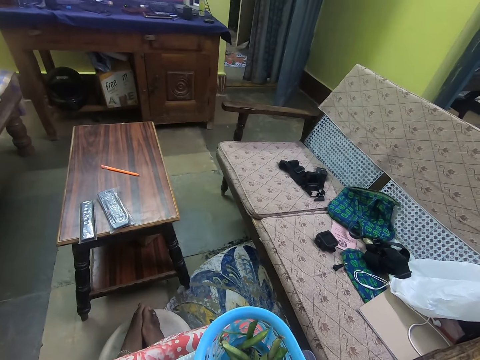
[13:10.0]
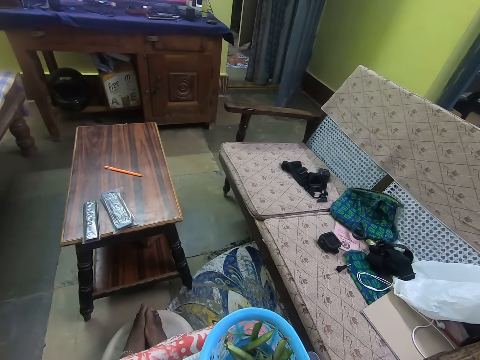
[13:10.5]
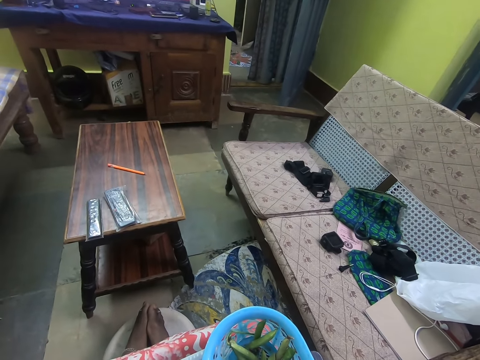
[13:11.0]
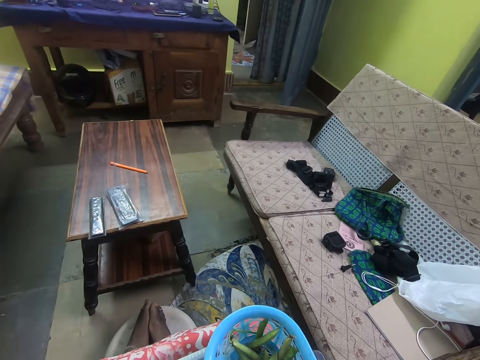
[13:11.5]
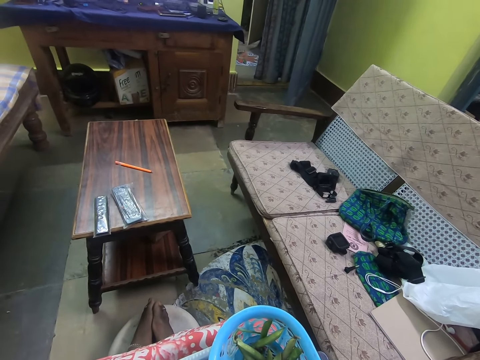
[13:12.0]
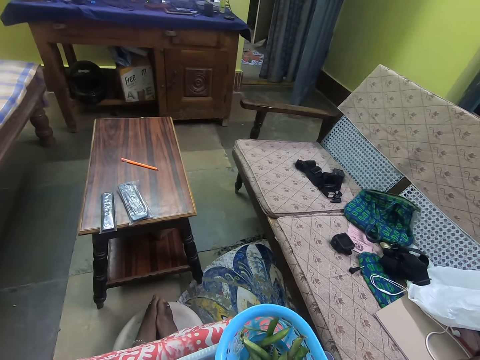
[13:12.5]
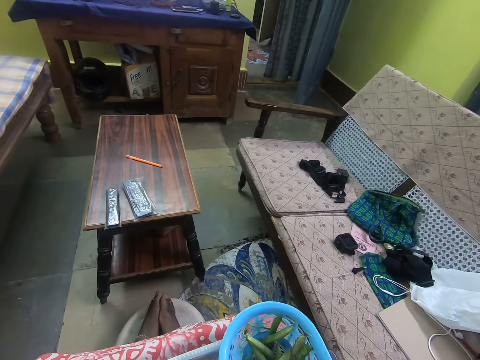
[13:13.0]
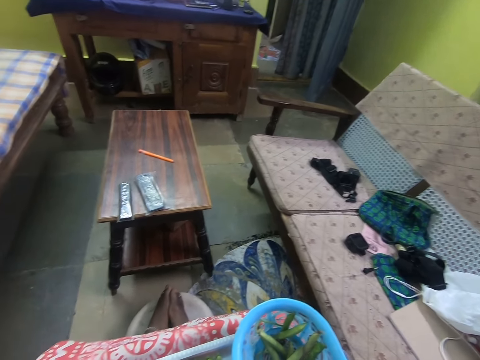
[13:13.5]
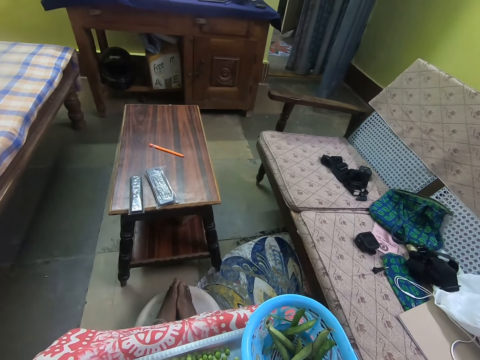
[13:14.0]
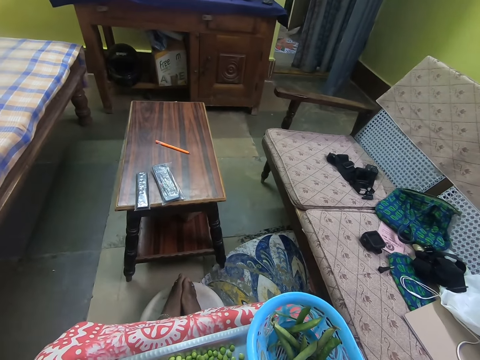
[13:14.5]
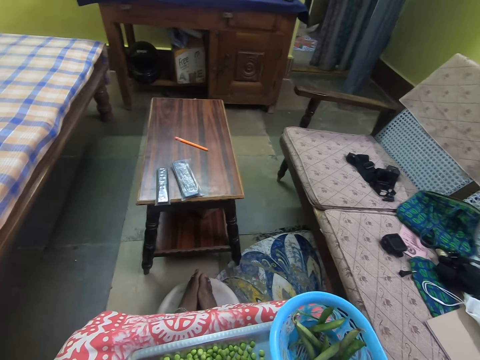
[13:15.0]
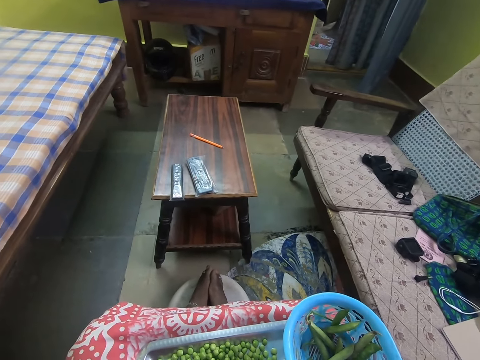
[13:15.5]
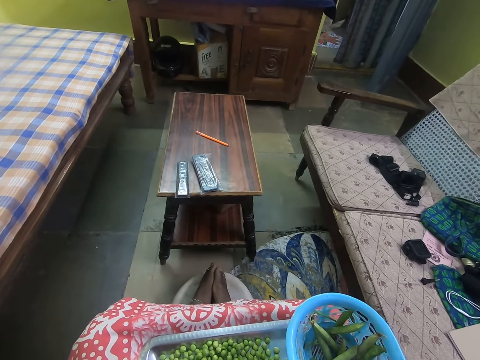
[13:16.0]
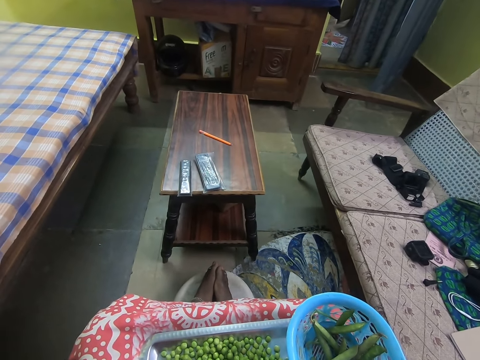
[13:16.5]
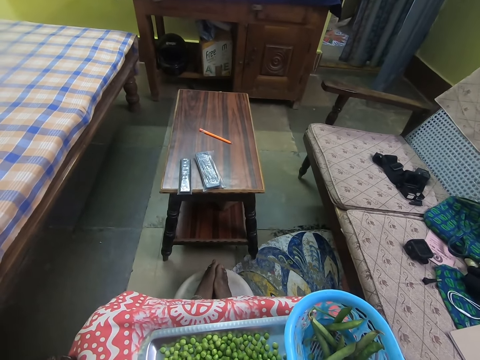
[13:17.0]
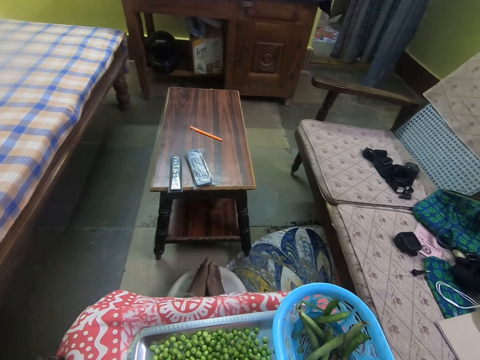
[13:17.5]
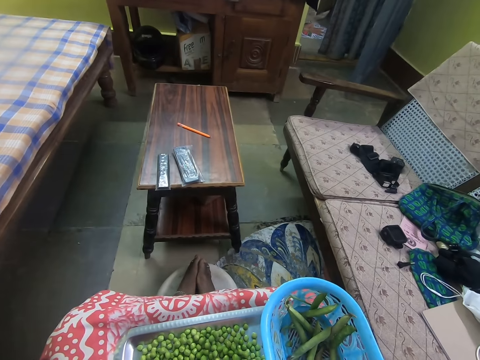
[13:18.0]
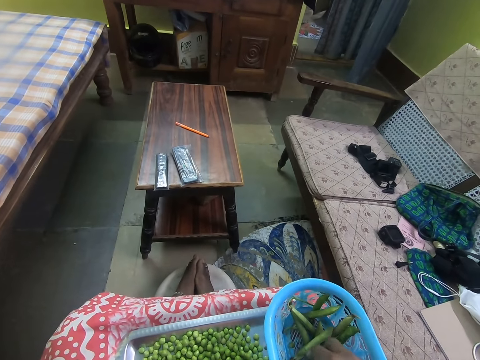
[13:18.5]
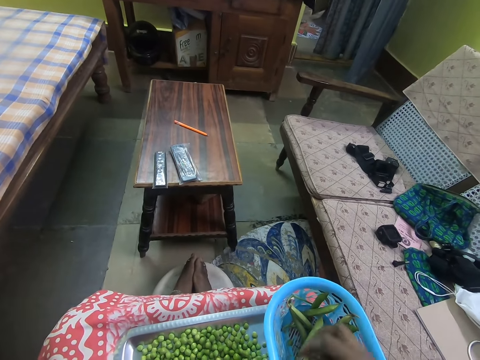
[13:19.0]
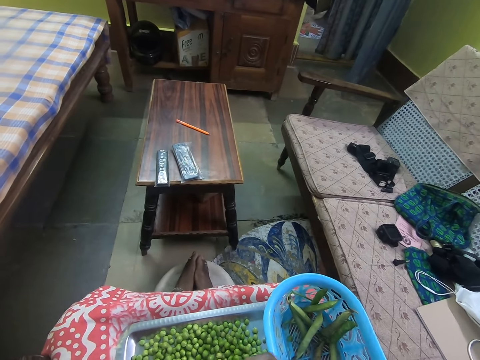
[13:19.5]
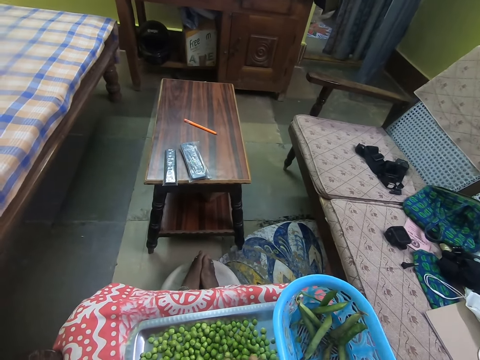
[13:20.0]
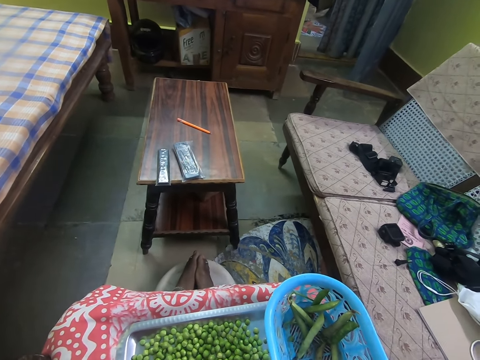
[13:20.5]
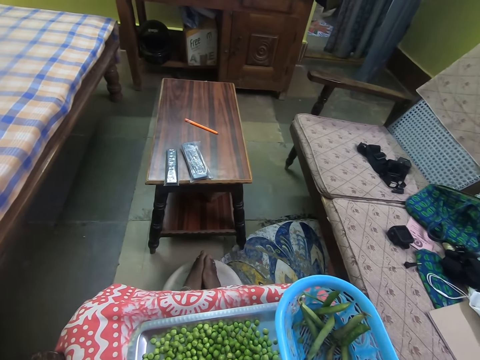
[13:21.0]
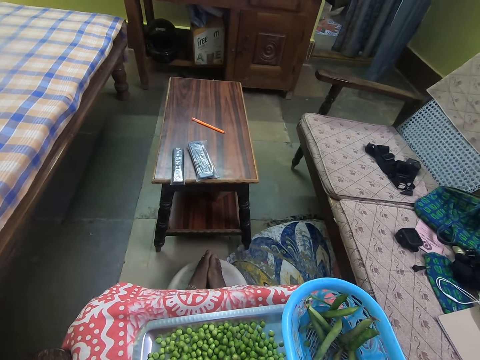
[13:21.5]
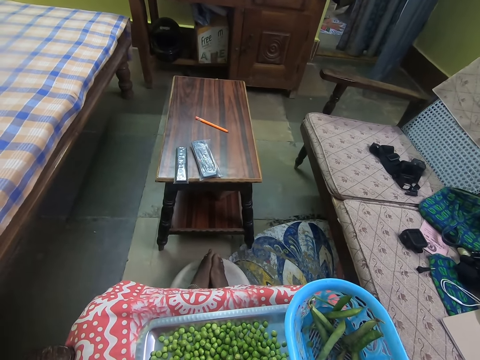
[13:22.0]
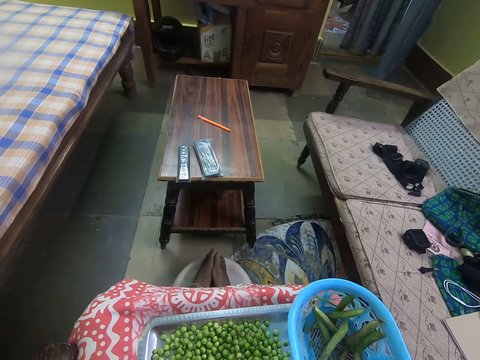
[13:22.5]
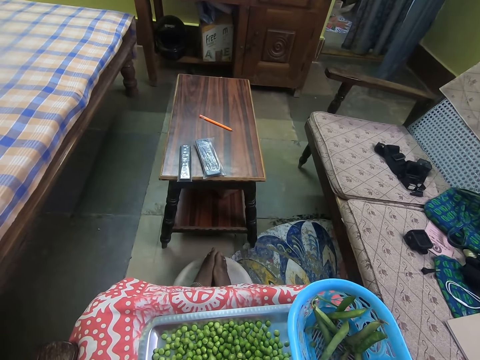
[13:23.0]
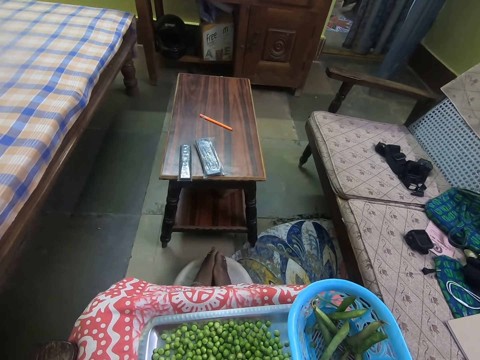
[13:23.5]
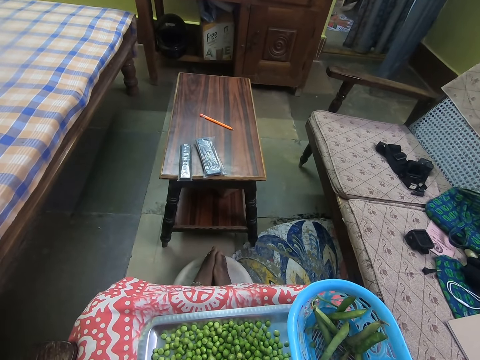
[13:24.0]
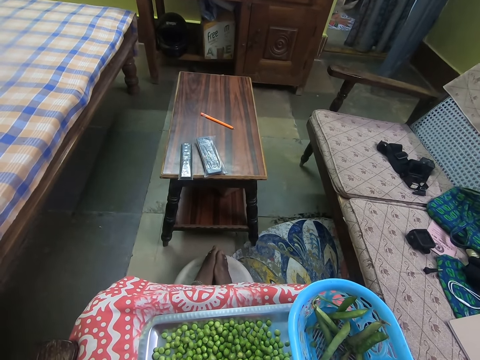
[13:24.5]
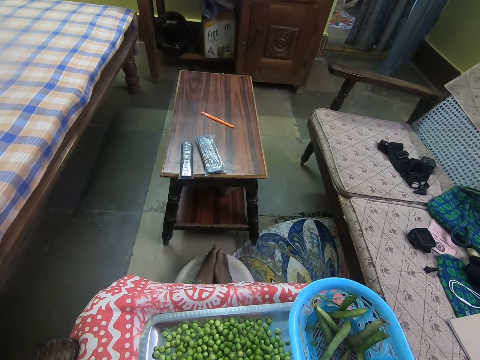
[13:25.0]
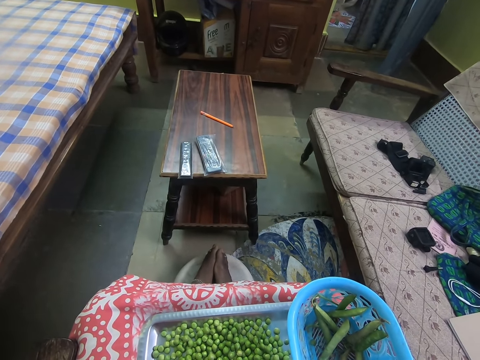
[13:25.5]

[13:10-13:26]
The camera wearer peels a pod of peas. They remove the peas from the pod. They pick a pod of peas. They peel the pod of peas. They remove the peas from the pod.

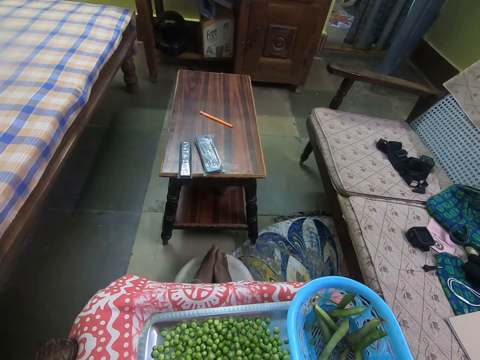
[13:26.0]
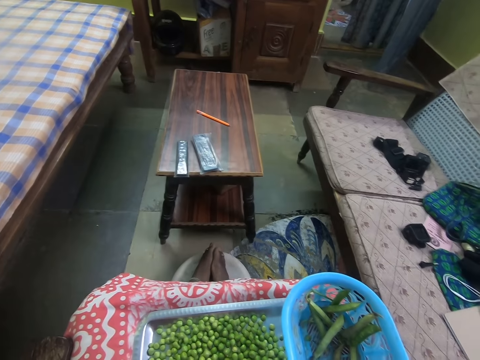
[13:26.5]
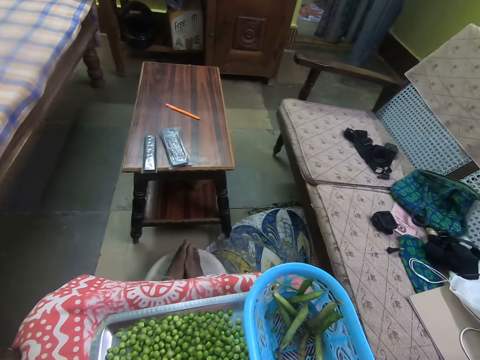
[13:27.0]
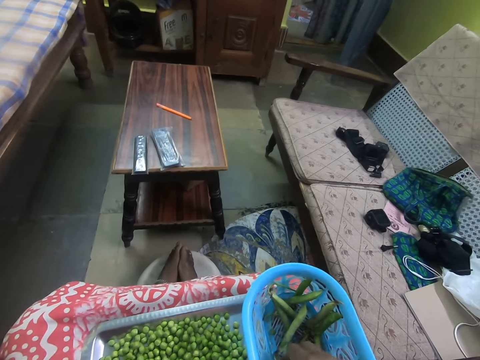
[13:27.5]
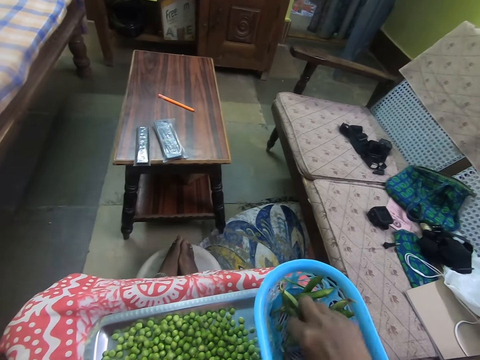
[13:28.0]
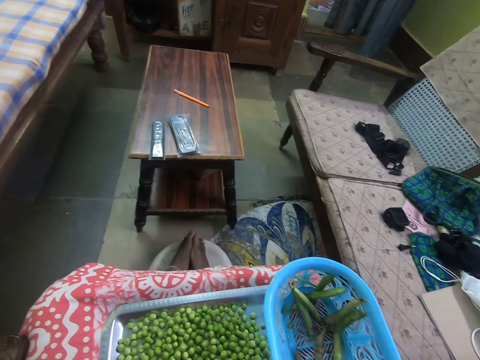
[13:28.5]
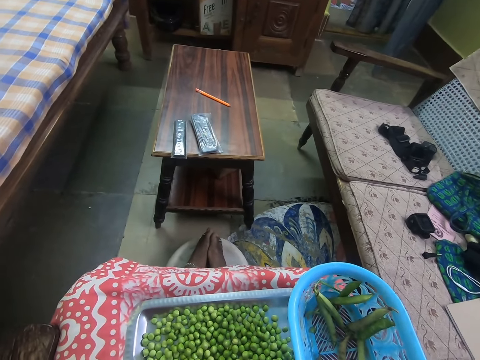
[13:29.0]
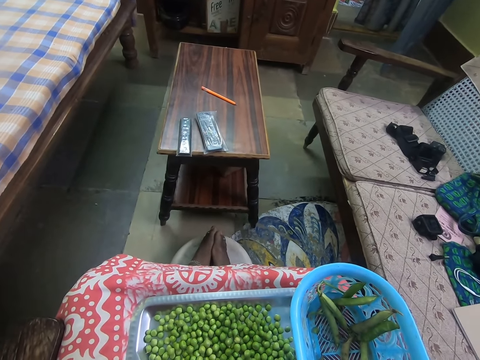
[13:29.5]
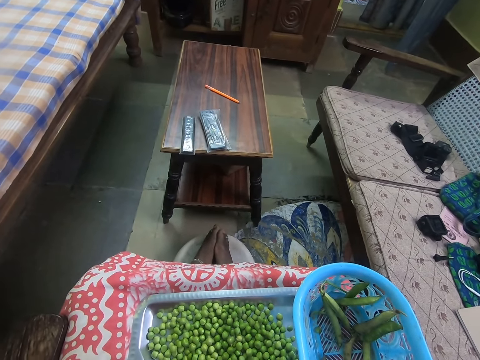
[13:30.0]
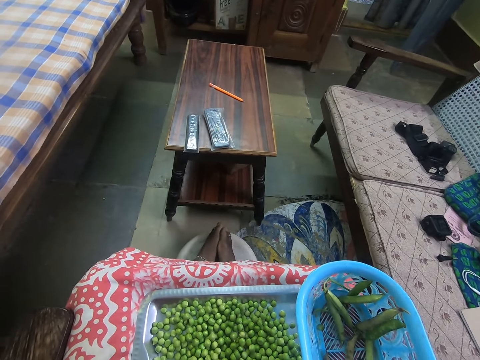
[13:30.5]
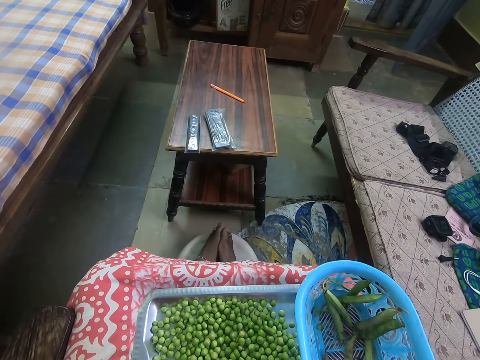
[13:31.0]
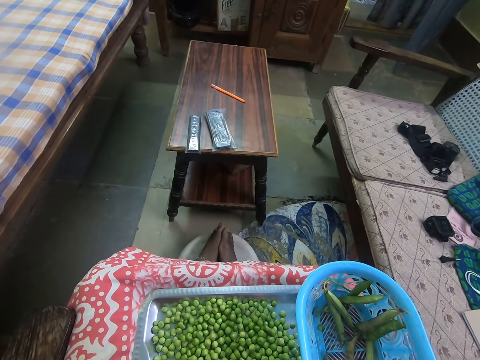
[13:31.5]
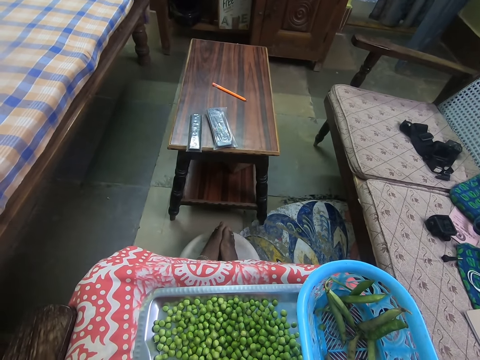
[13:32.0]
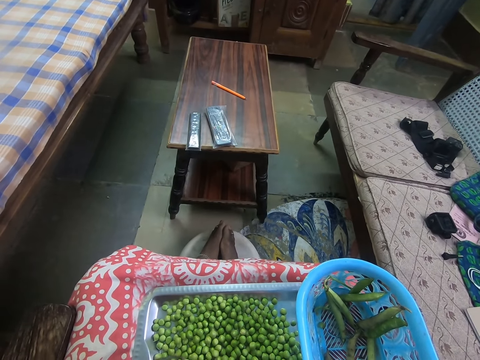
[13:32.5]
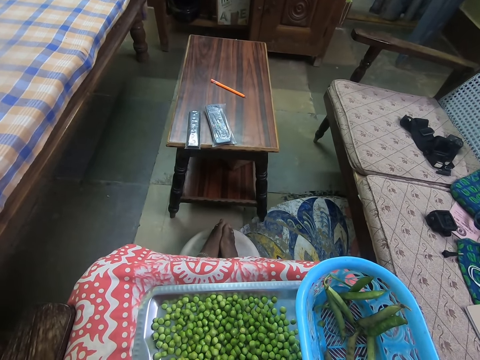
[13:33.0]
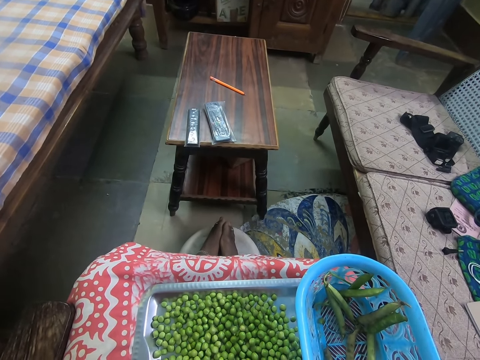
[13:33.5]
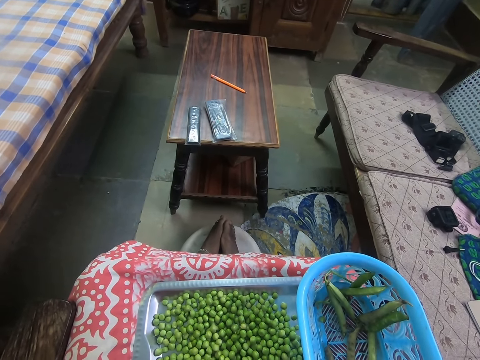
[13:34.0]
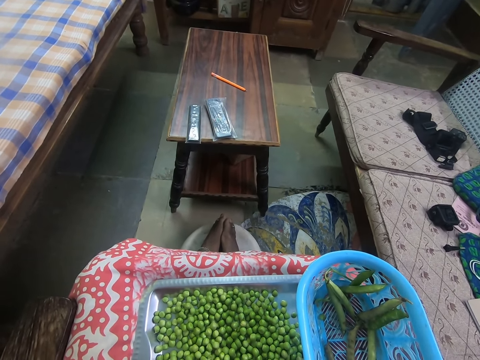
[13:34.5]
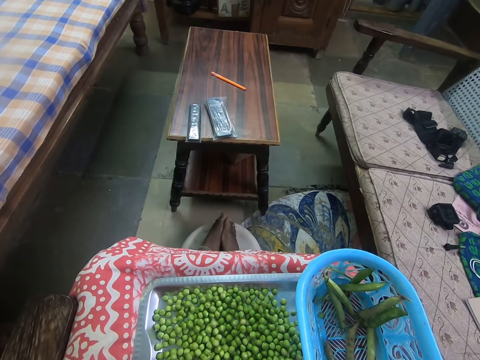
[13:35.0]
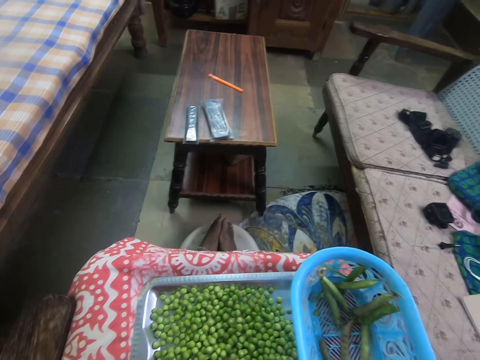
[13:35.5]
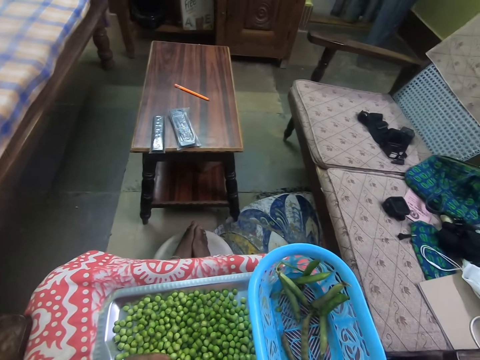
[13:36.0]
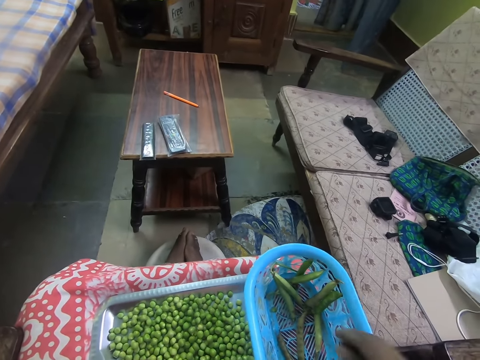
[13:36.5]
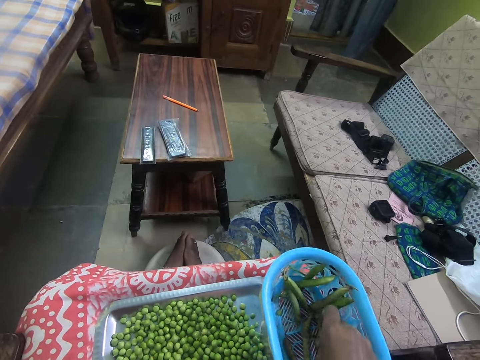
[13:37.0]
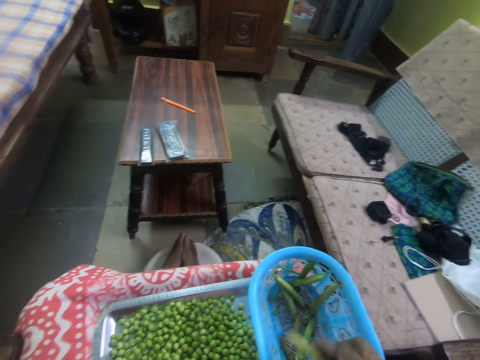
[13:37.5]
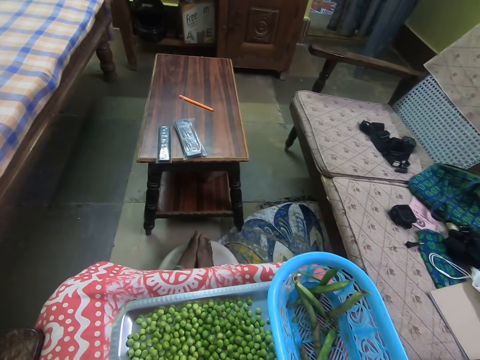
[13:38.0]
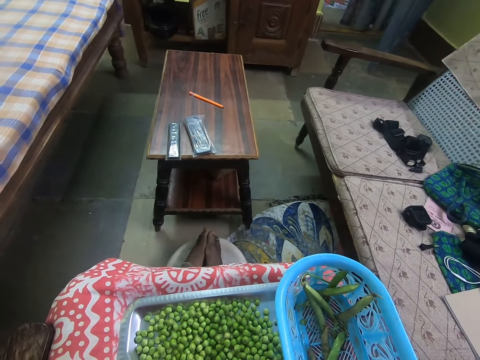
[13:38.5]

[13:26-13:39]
The camera wearer picks a pod of peas. They peel the pod of peas. They remove the peas from the pod. They remove peas in the pea pod. They pick a pod of peas.
